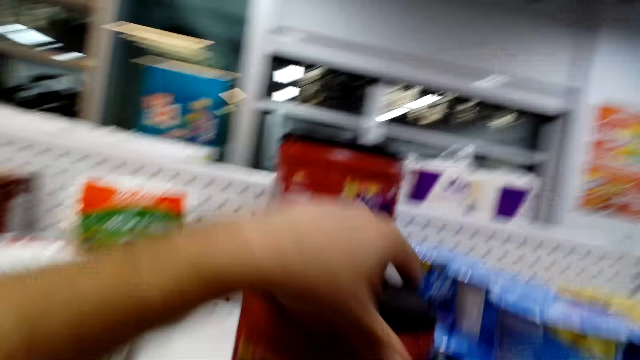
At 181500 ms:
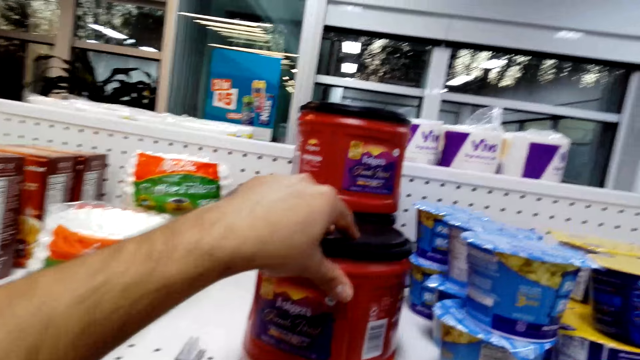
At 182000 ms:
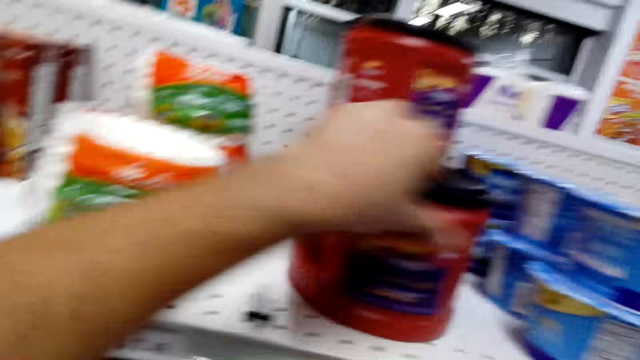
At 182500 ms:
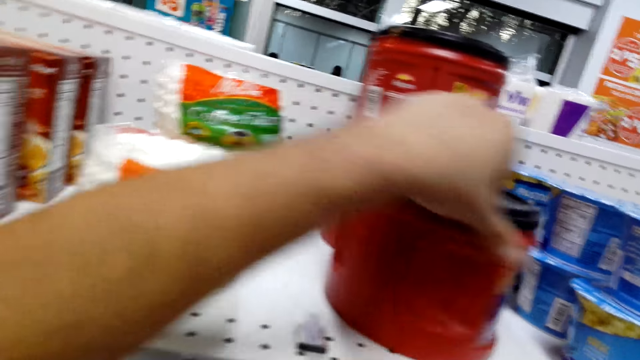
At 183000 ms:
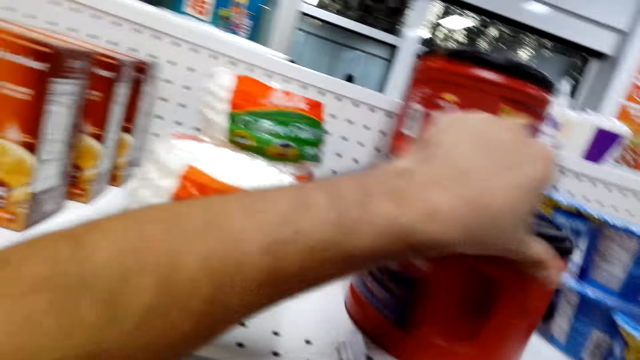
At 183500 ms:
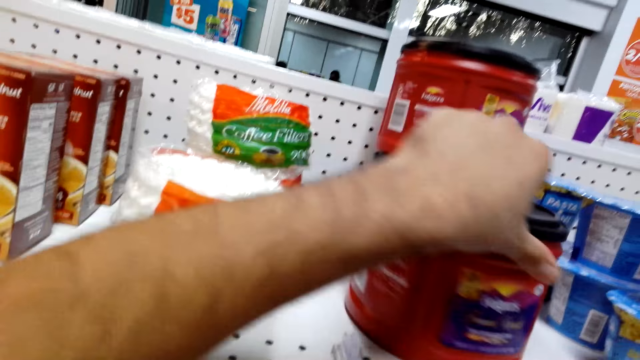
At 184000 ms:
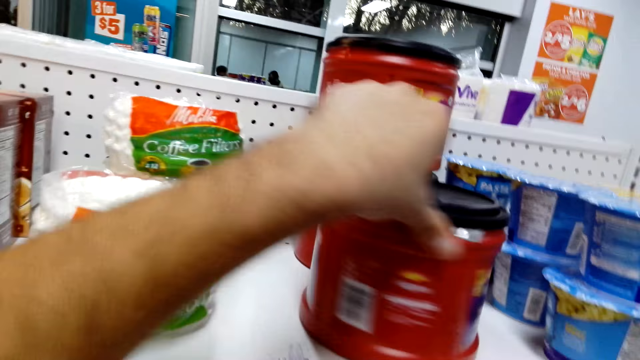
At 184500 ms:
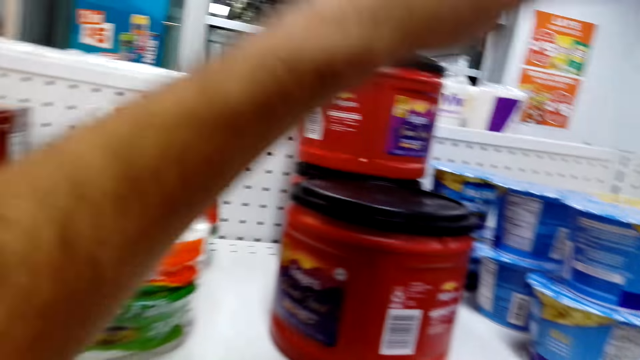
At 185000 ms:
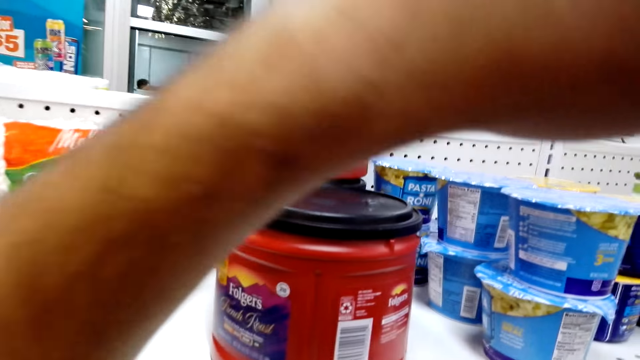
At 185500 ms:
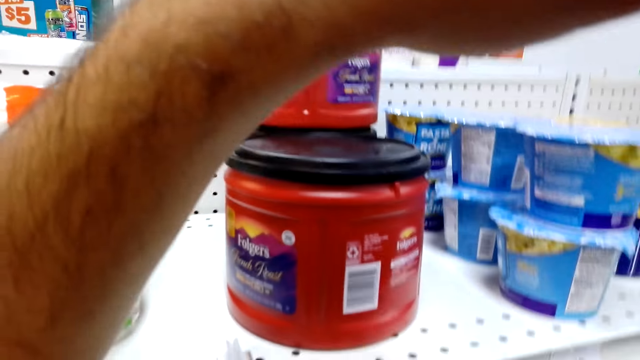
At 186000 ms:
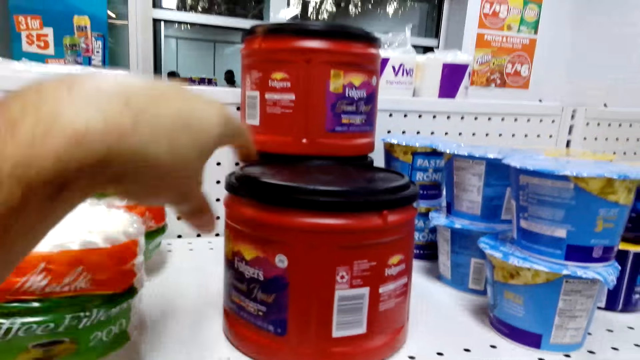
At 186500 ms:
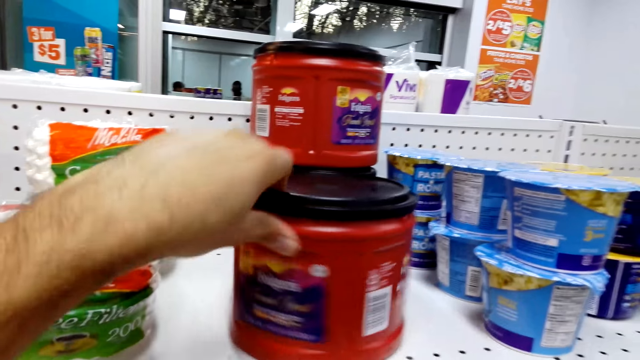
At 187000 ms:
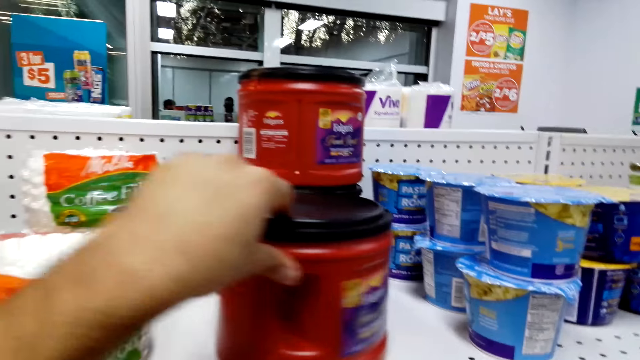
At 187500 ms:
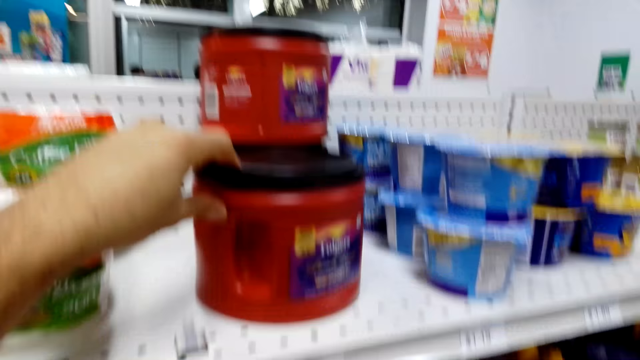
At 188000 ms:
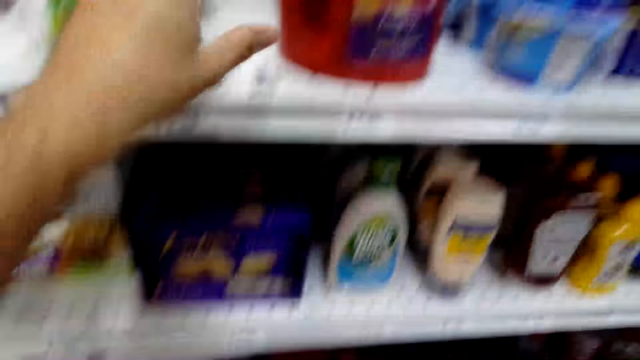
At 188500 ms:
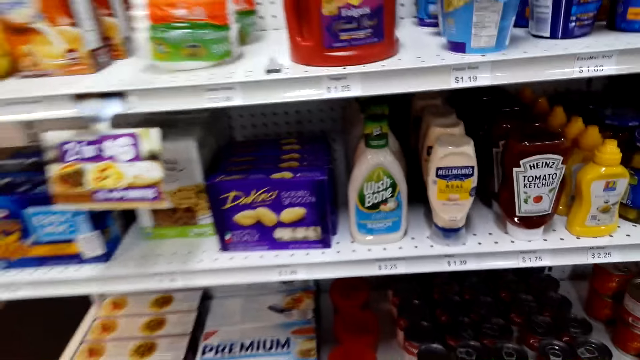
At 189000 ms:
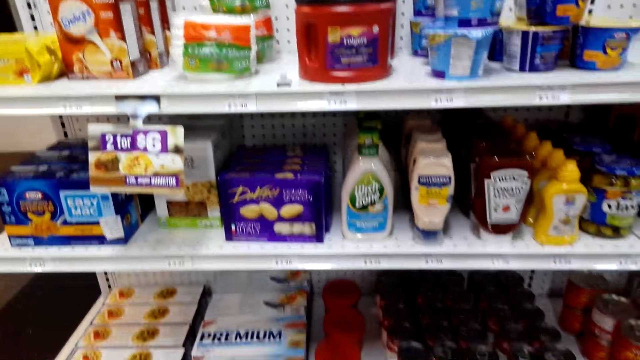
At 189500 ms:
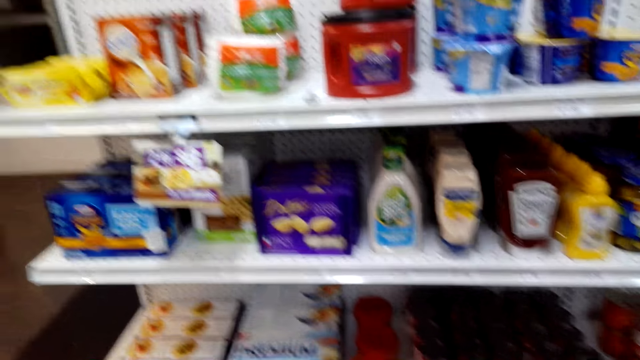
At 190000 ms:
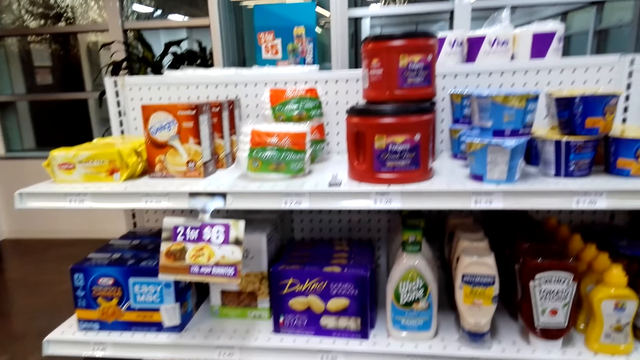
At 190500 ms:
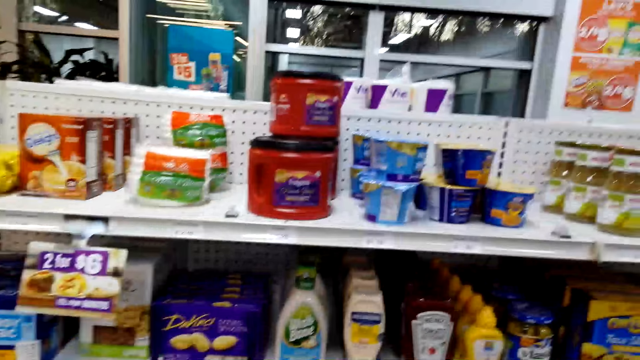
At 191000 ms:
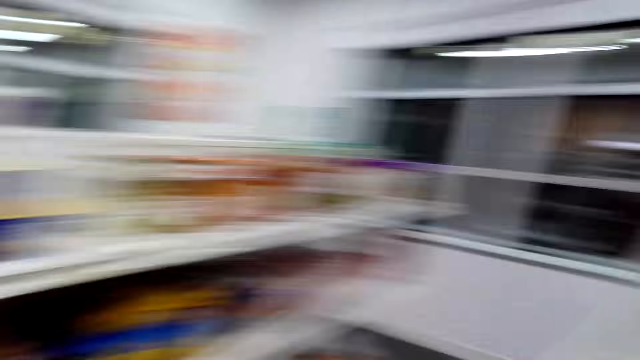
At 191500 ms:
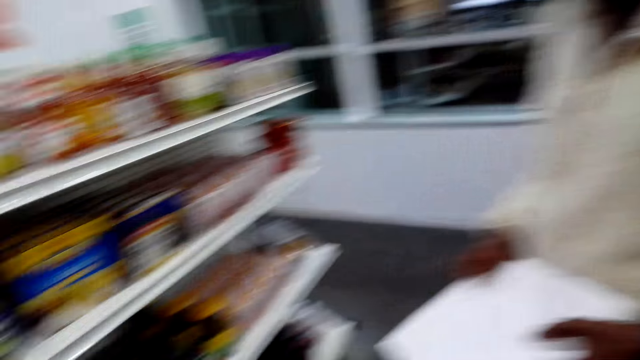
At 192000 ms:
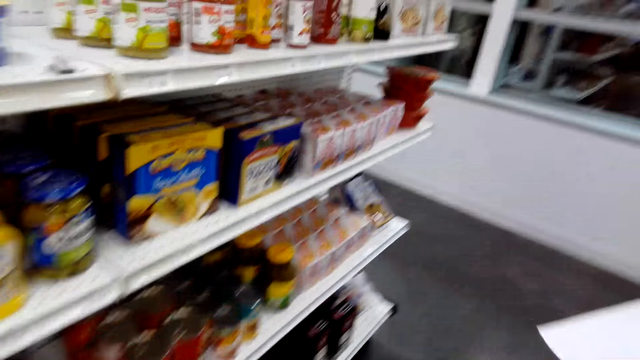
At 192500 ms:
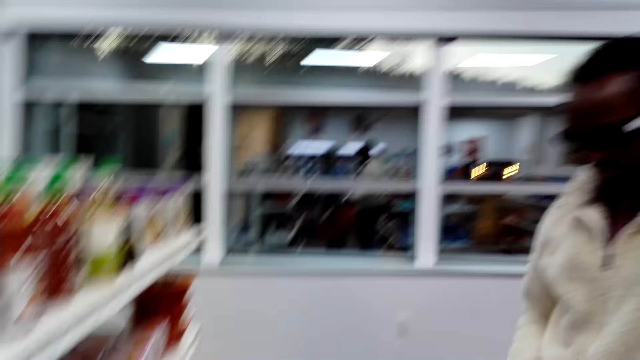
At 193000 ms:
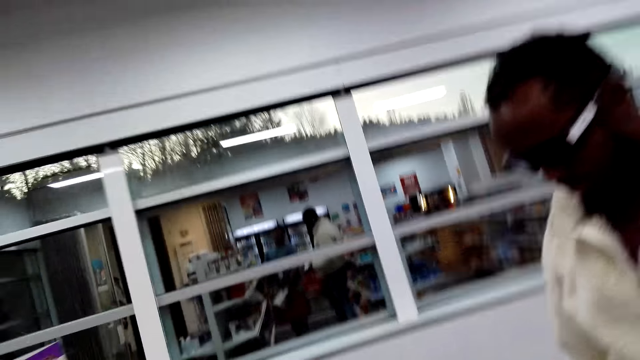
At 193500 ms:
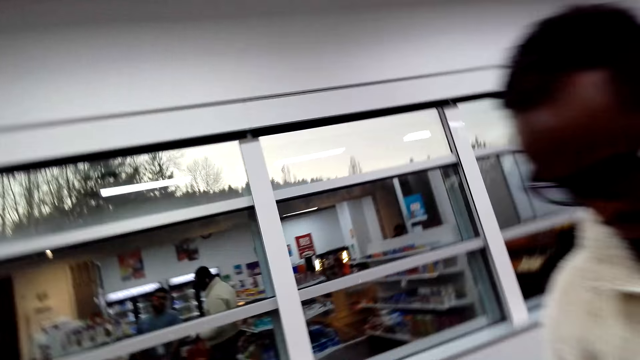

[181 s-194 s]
The camera wearer spins a package on a shelf. They hold something from the shelf. They turn something on the shelf. They look around.

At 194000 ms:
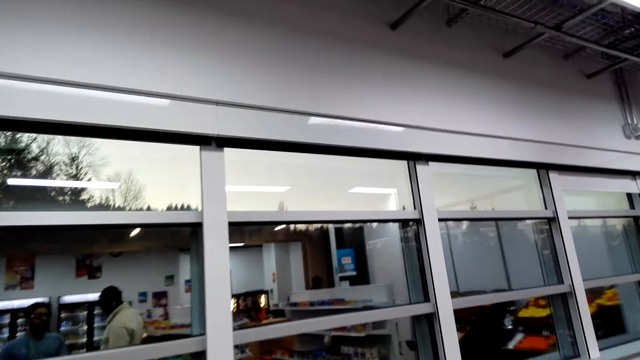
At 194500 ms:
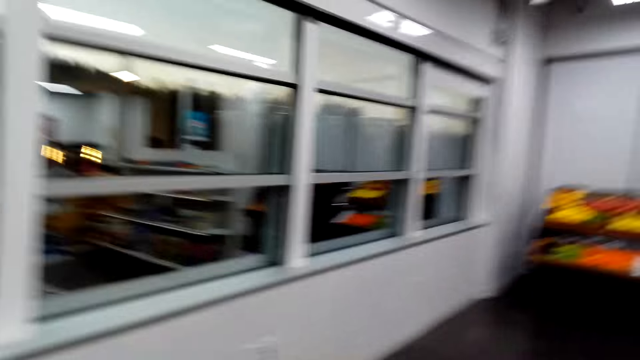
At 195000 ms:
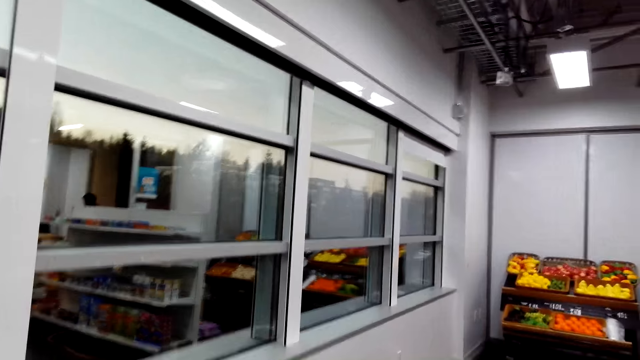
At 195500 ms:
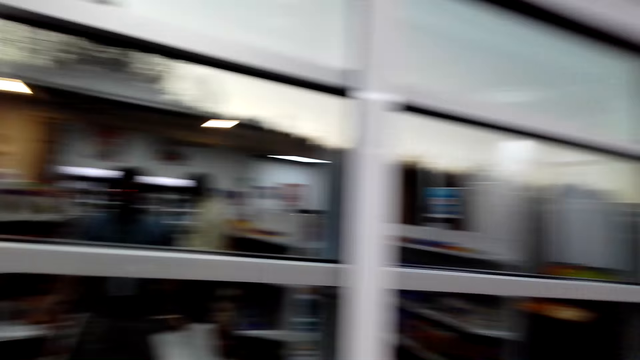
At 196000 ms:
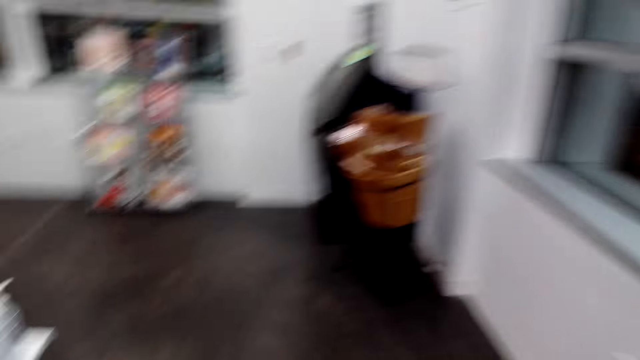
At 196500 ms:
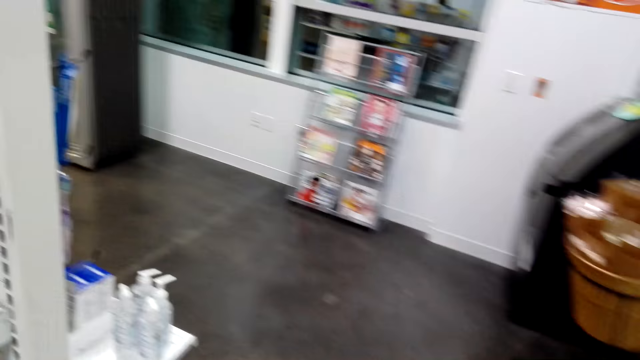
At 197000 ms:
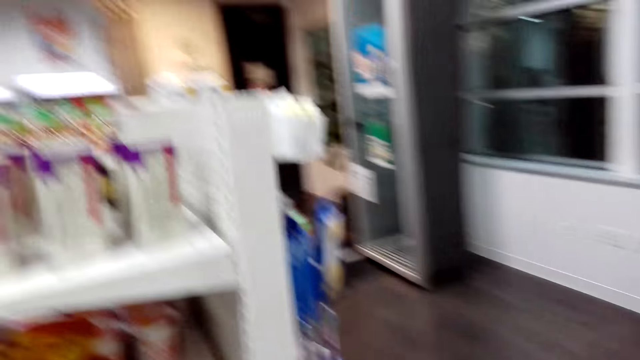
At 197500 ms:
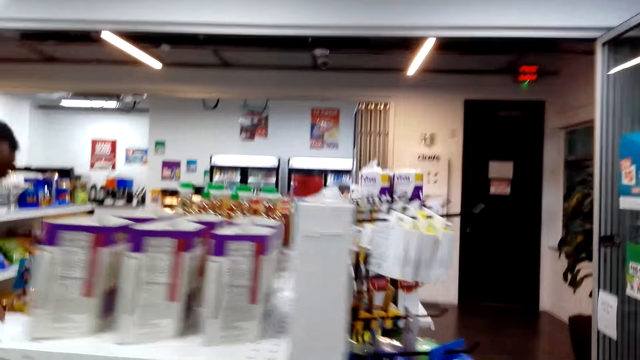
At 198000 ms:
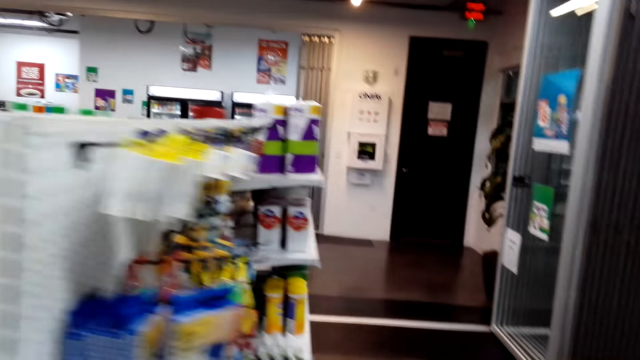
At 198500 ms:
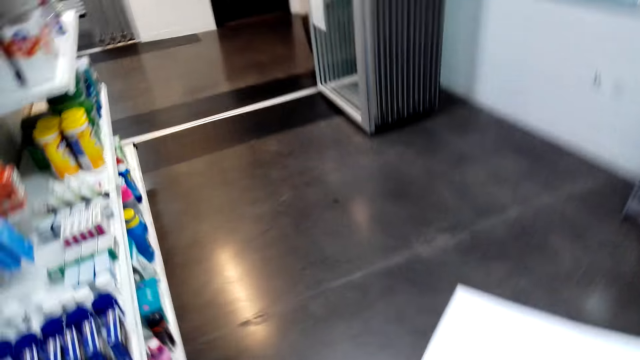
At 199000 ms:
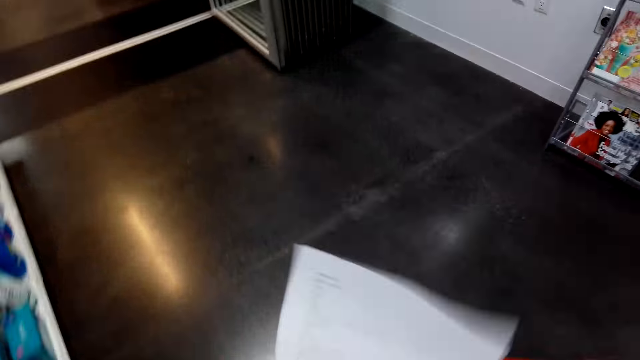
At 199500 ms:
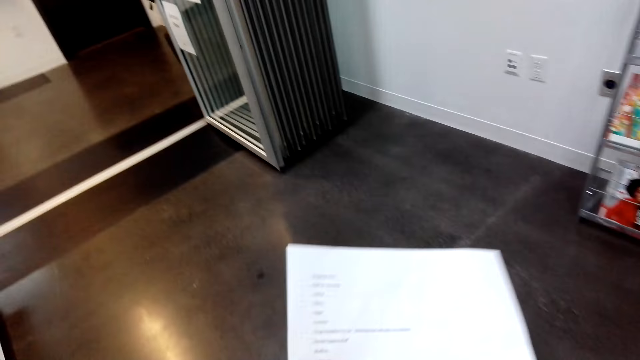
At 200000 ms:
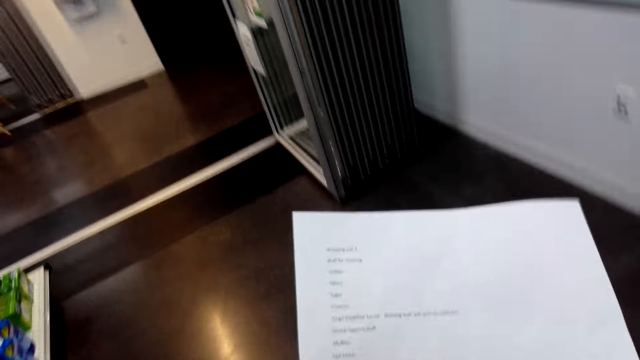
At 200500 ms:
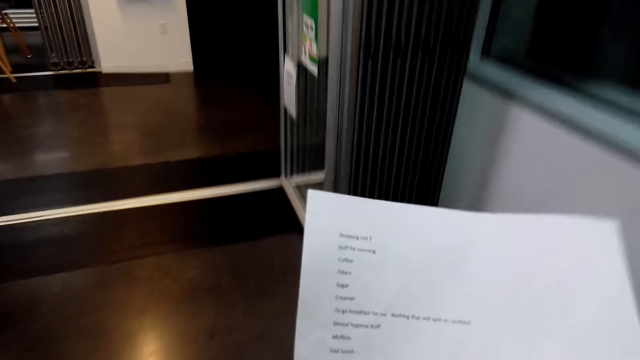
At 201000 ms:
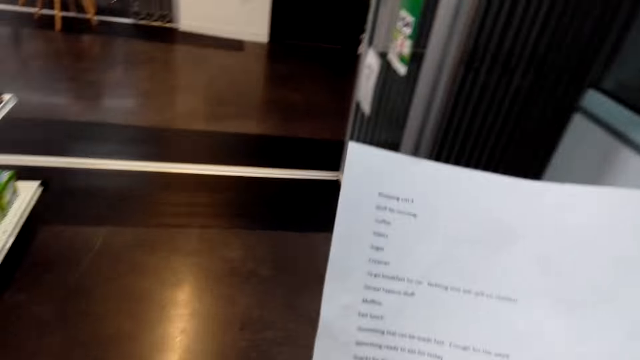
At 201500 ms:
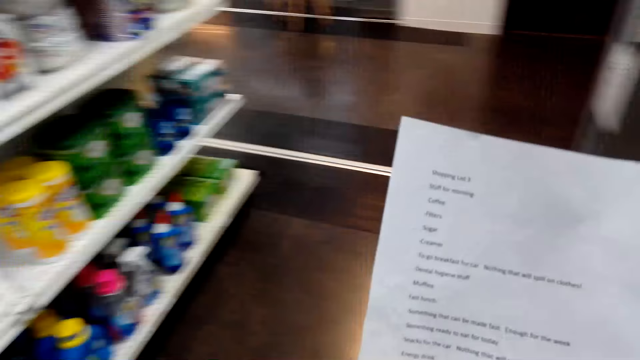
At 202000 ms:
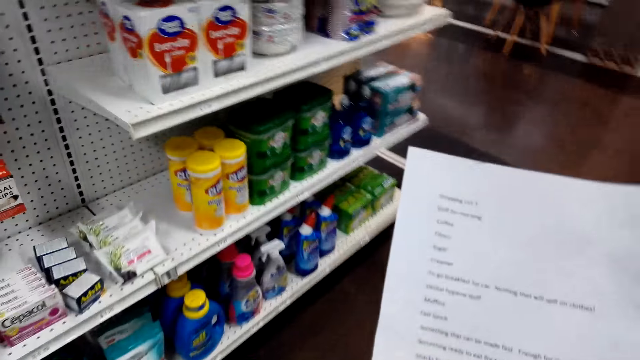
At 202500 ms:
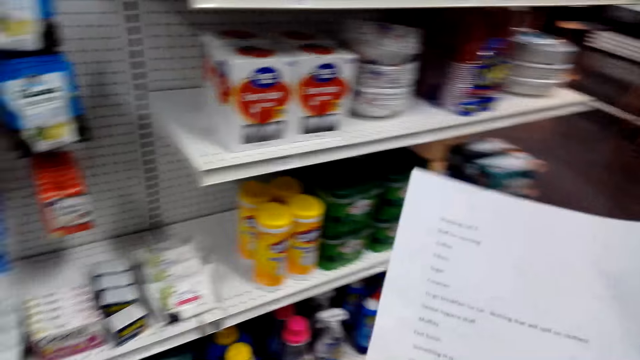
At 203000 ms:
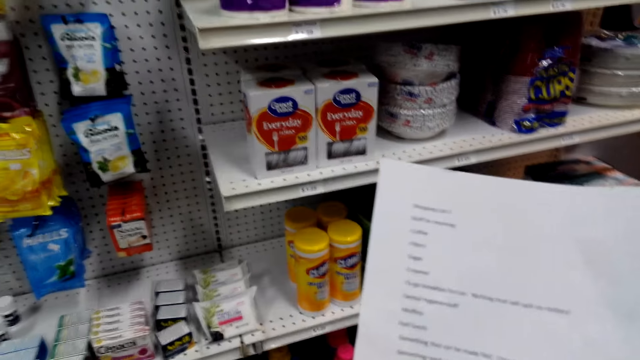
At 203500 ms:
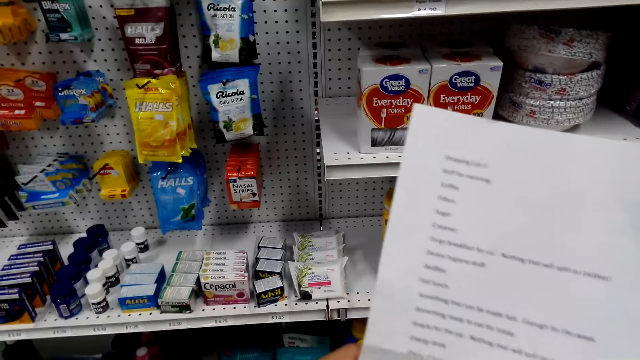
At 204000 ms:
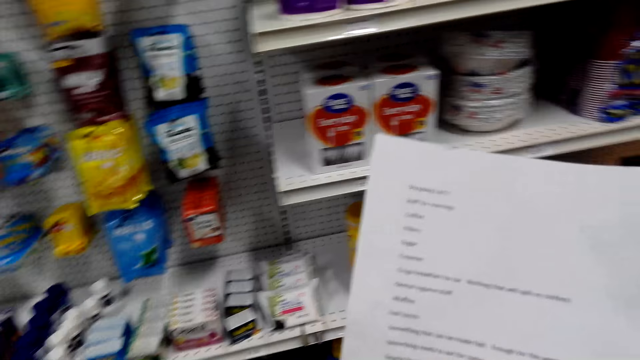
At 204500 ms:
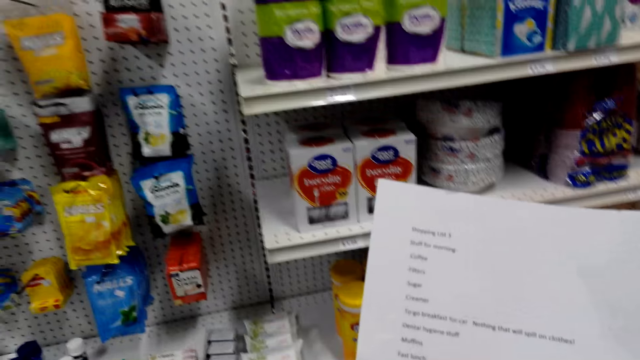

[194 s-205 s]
The camera wearer walks around. They interact with a man. The camera wearer walks with a shopping list and reads the shopping list.
